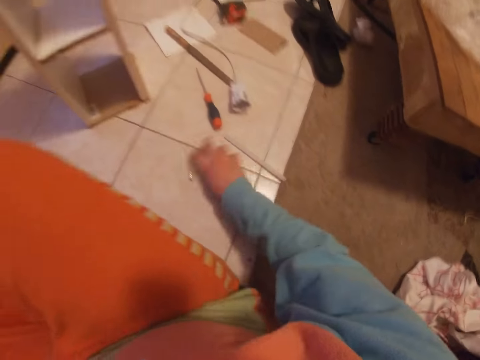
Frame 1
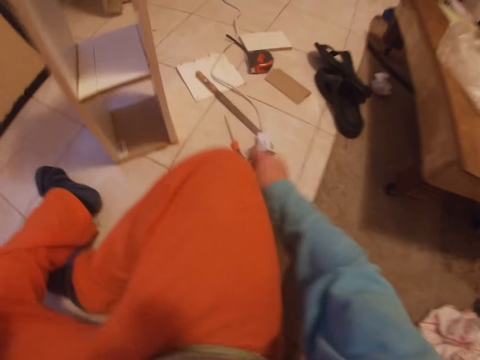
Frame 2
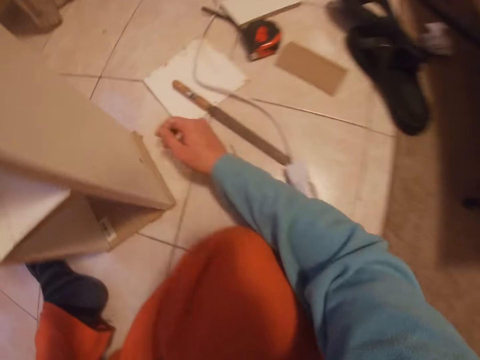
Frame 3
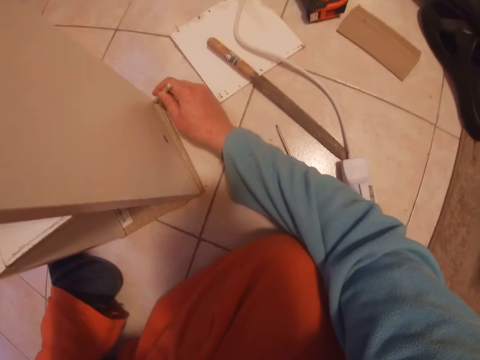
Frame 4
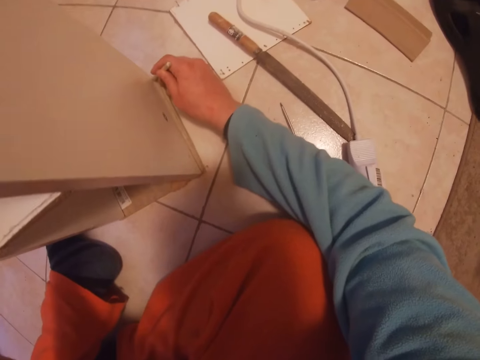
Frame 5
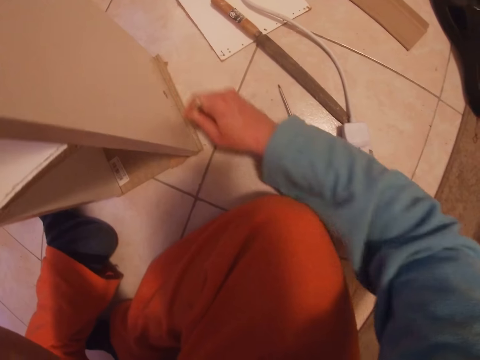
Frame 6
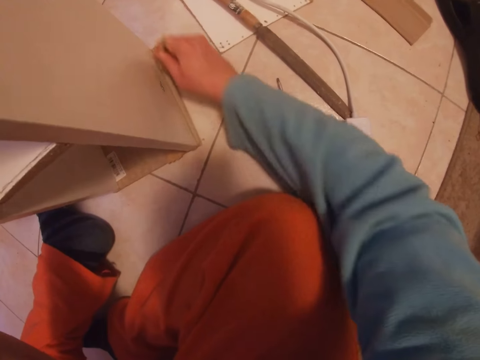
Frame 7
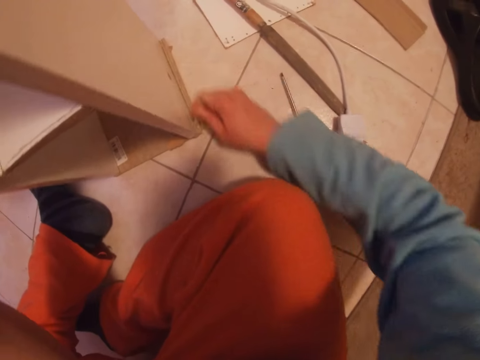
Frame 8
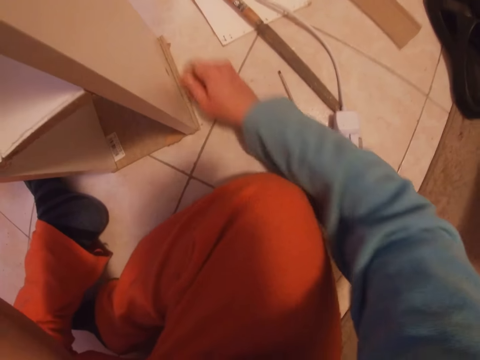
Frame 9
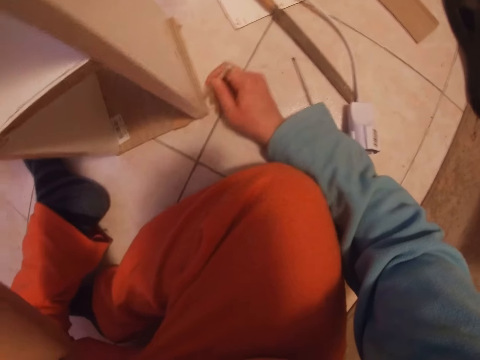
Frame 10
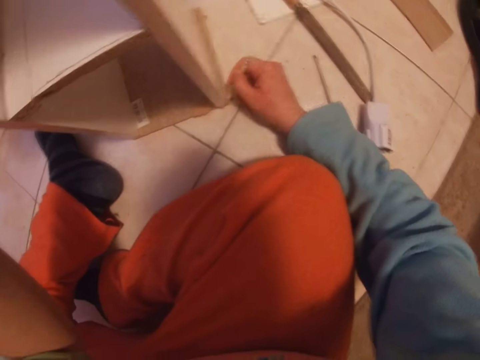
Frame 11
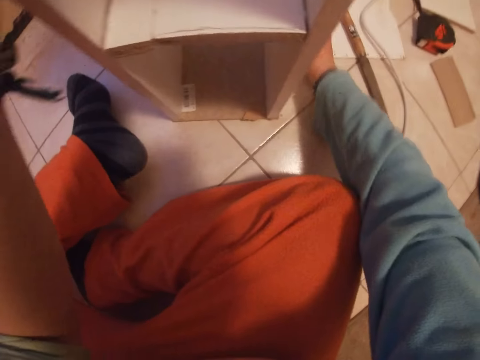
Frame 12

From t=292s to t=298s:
The camera wearer drops the pen in his right hand on the floor. He picks a pencil from the floor with his right hand. He marks a wooden shelf on the floor with the pencil in his right hand. He holds the pencil.

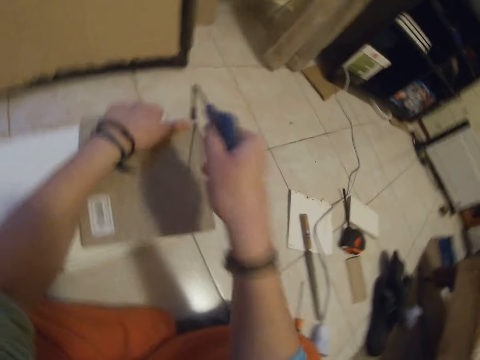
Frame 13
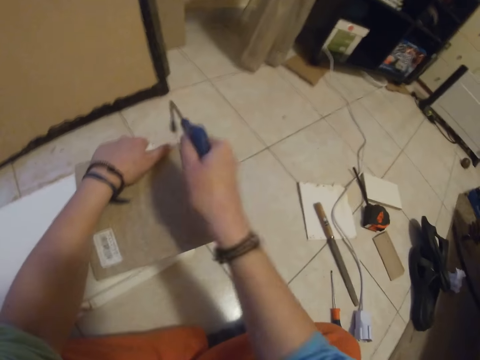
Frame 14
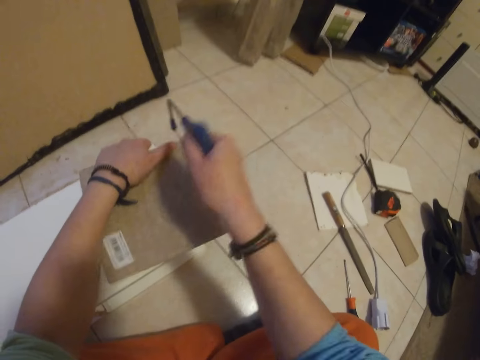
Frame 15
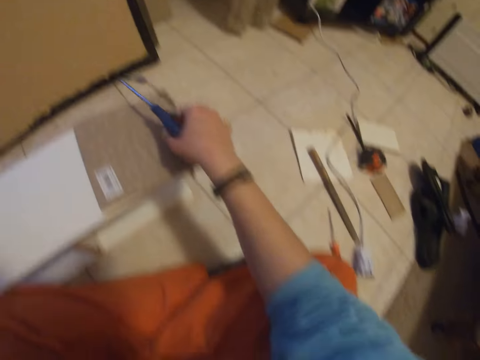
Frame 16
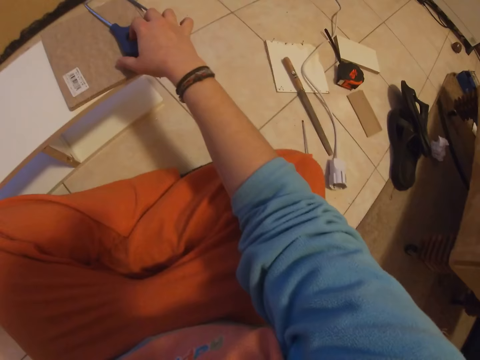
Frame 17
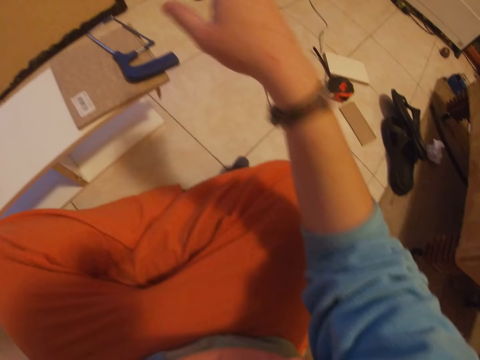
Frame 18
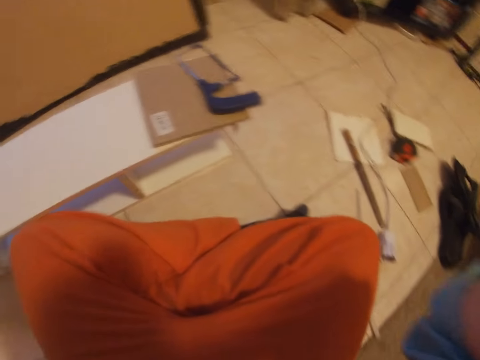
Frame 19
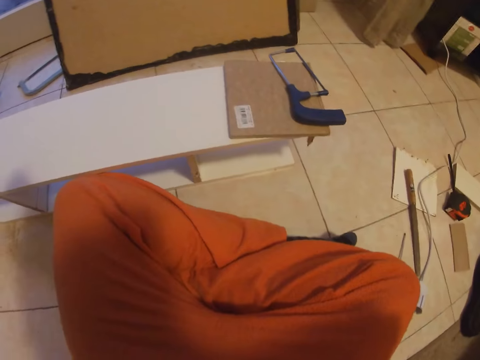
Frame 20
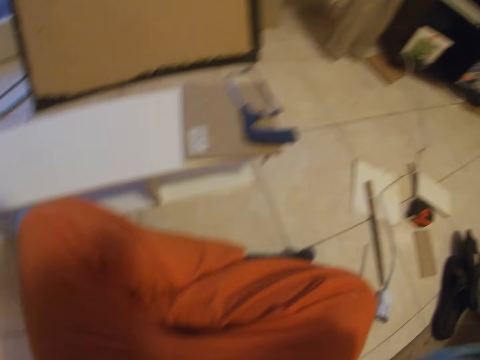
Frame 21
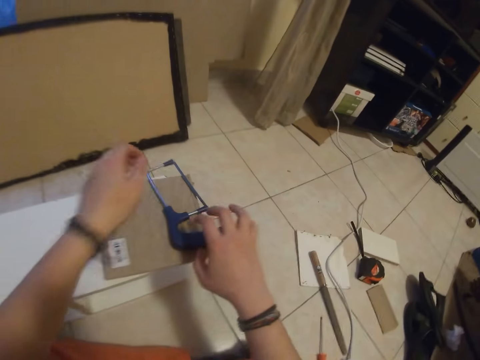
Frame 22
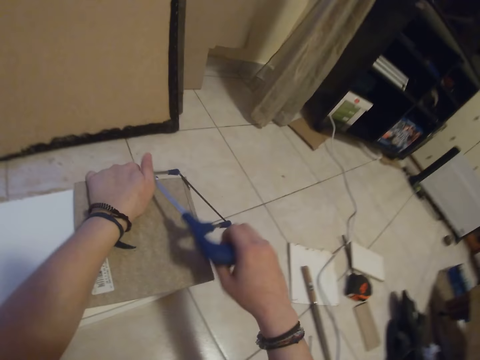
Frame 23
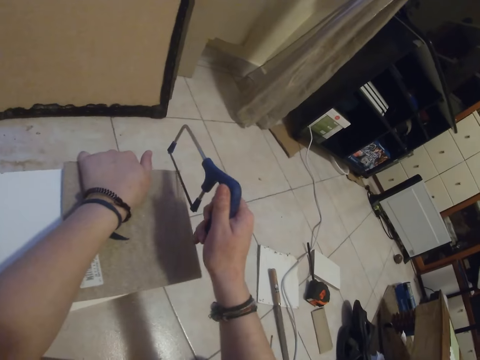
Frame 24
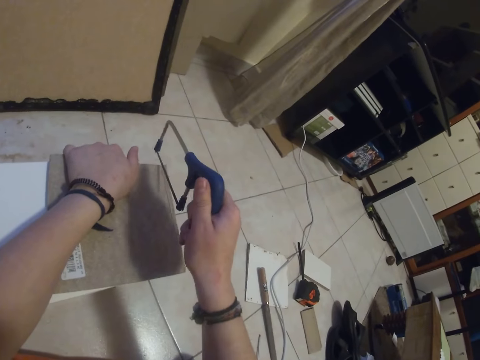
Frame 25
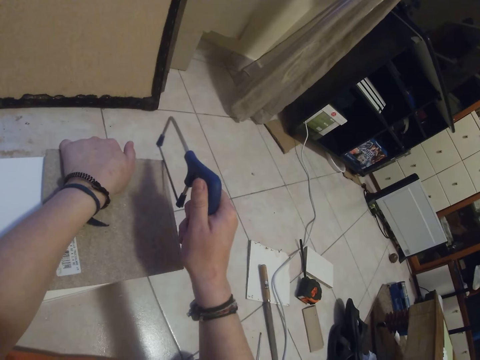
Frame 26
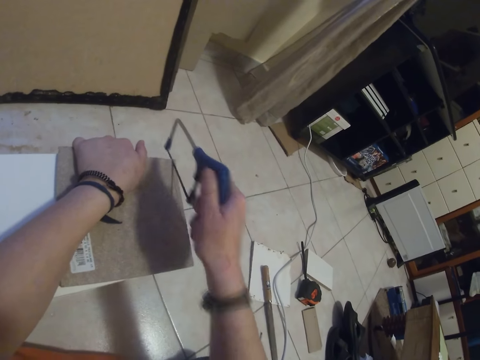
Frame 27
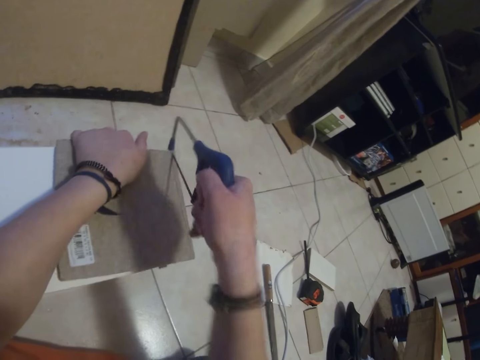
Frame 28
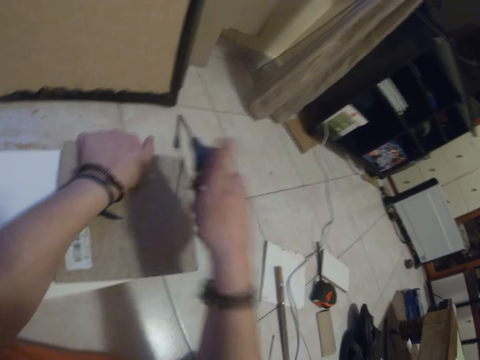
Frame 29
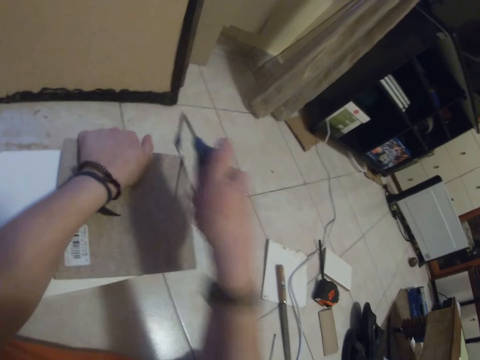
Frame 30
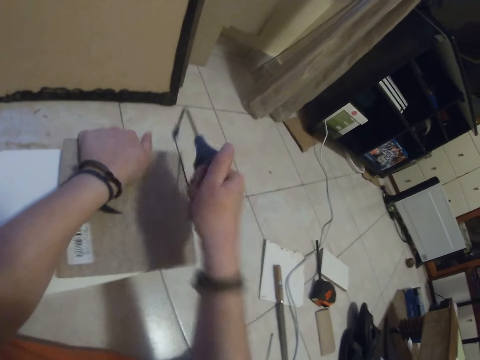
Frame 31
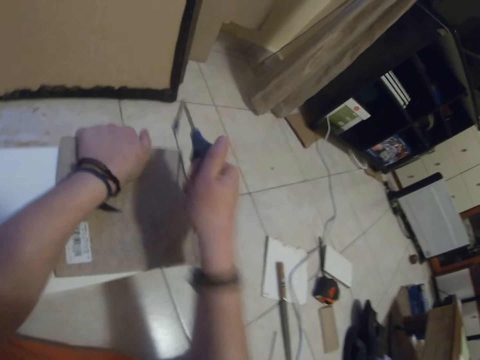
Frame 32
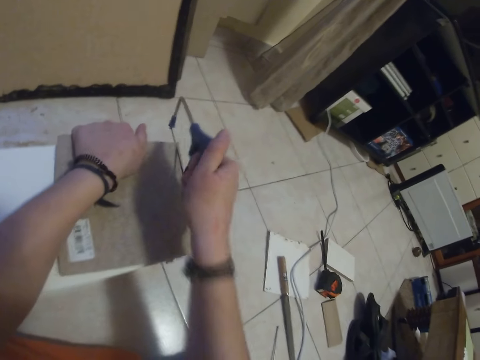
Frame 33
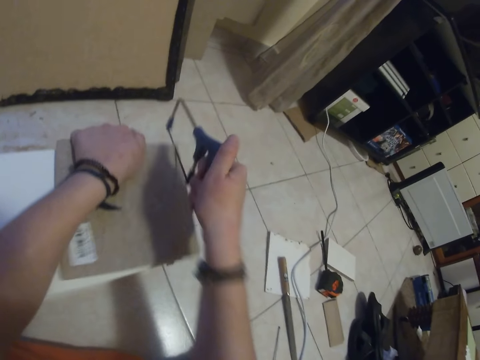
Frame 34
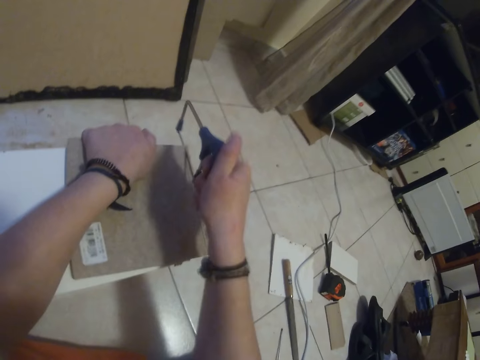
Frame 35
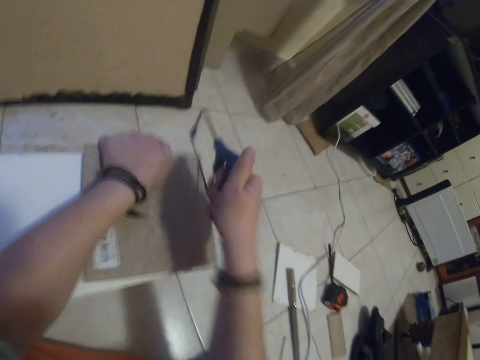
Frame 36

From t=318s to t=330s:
The camera wearer lifts the hand. He places the hacksaw in his right hand on the piece of wood on the wooden shelf. He lifts the right hand. He picks up the hacksaw on the piece of wood on the wooden shelf with his right hand. He holds the piece of wood and the wooden shelf with his left hand. He cuts the piece of wood on the wooden shelf with the hacksaw in his right hand.

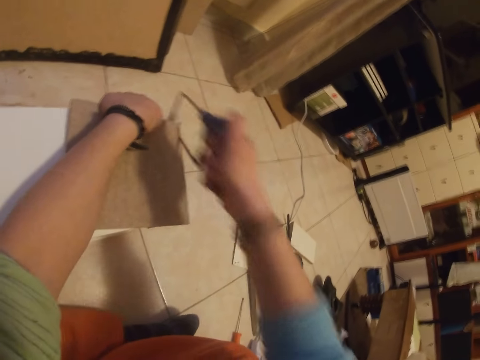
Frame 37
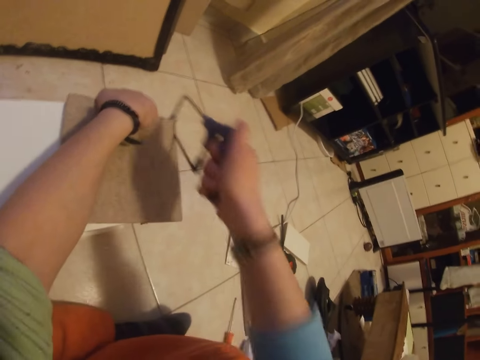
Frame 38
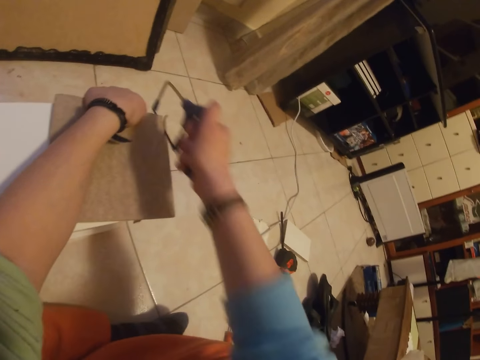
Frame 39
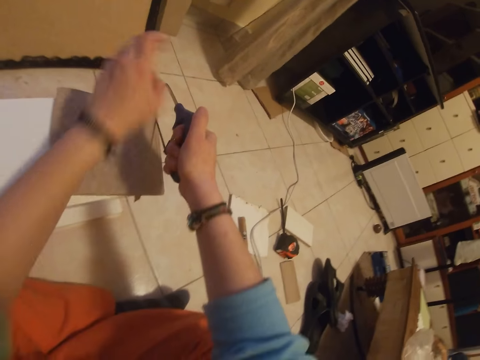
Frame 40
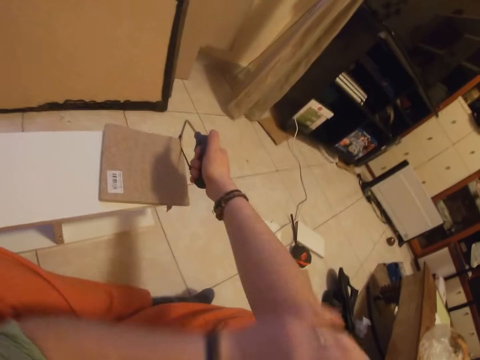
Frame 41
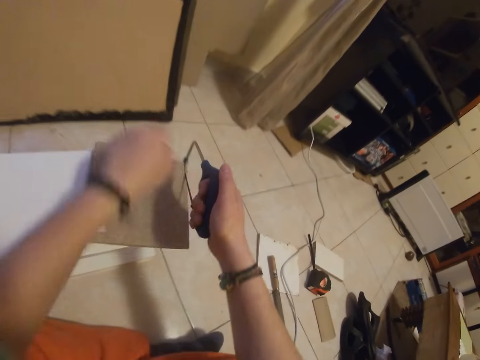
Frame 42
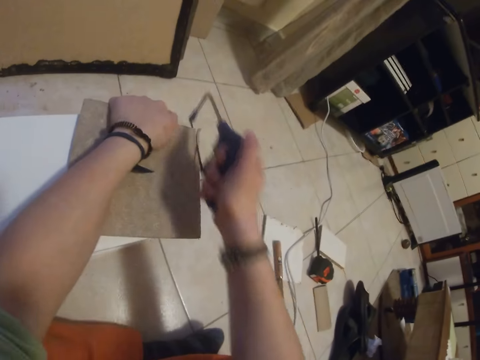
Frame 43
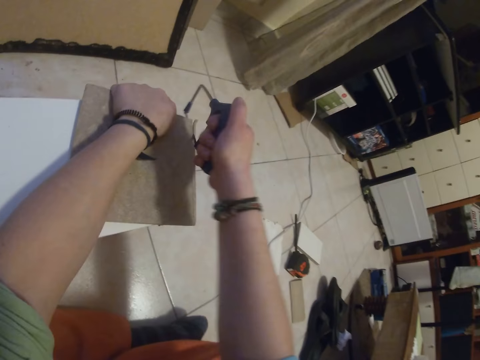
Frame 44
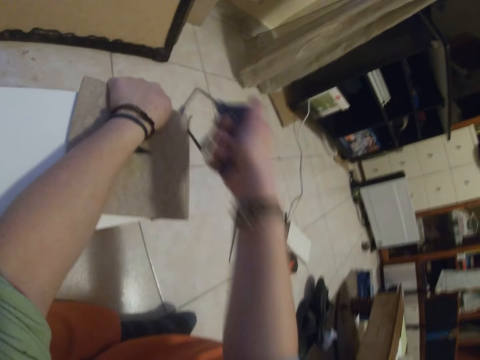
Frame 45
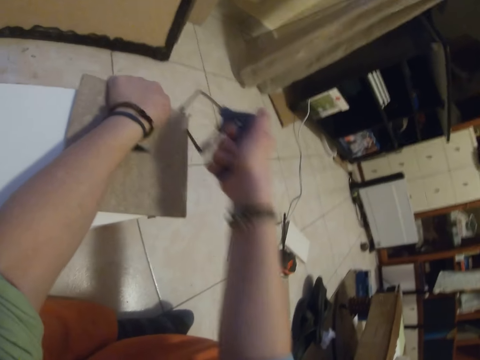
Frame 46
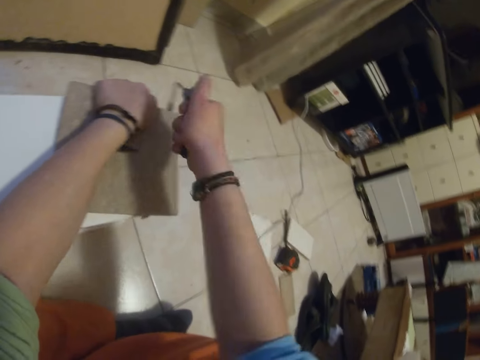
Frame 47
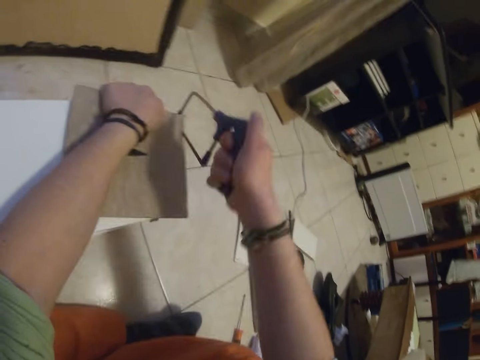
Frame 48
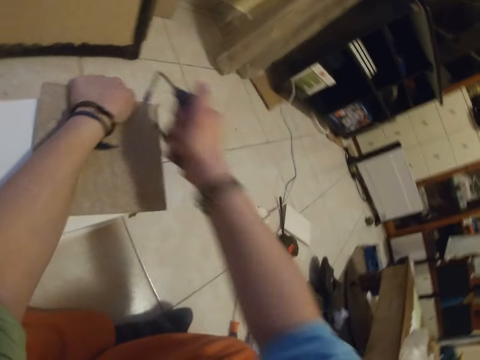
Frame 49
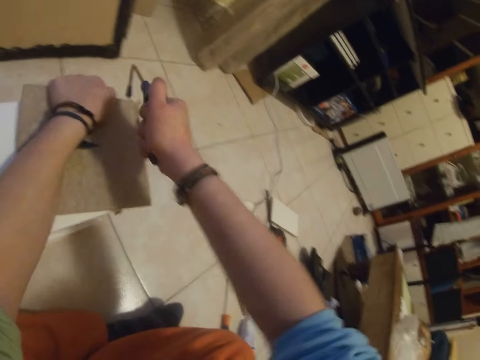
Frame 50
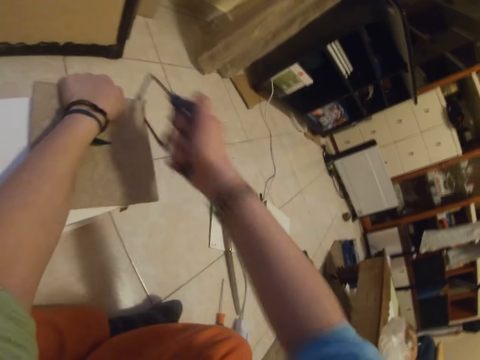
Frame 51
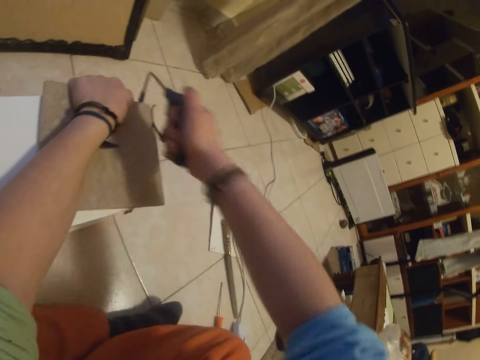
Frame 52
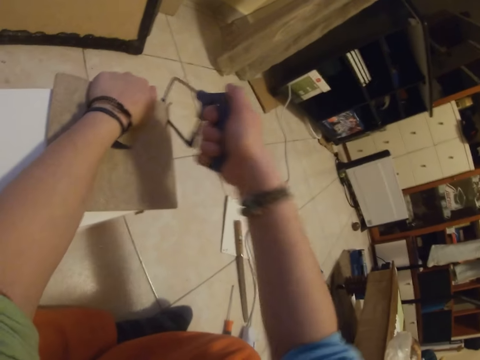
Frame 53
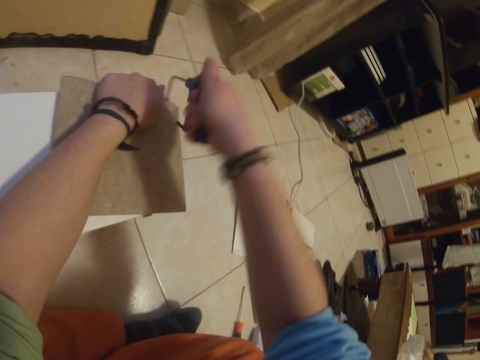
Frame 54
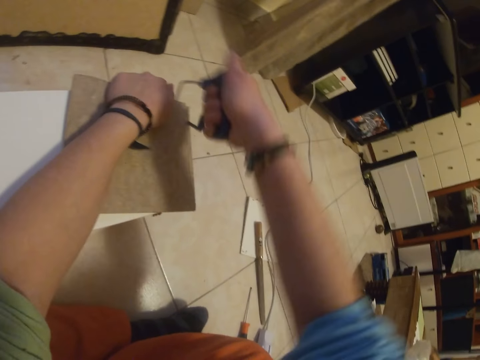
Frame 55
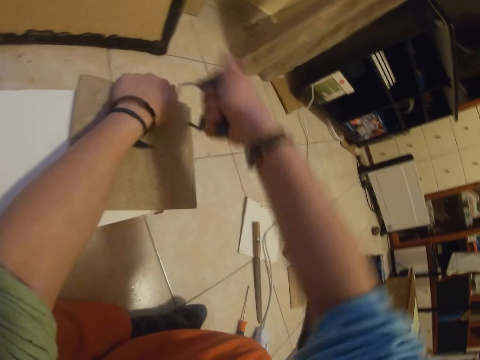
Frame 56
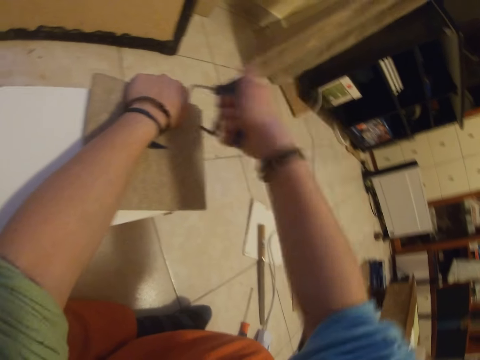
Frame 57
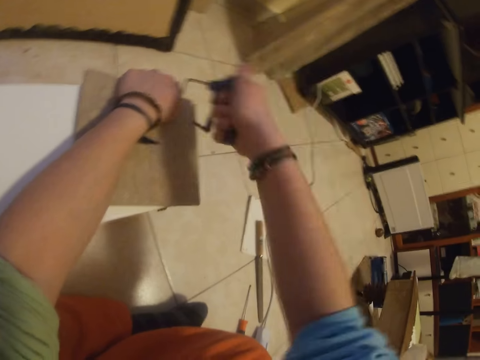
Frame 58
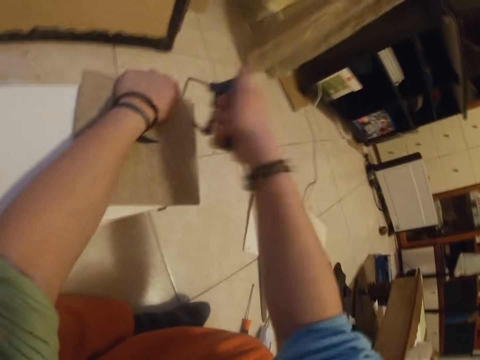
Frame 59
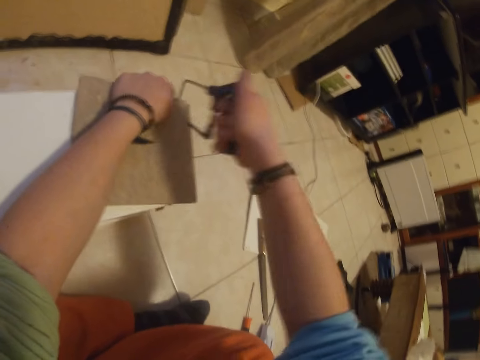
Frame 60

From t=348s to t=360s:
The camera wearer pulls the sweater. He adjusts his right shirt sleeve with his left hand. He holds the piece of wood and the wooden shelf with his left hand. He cuts the piece of wood on the wooden shelf with the hacksaw in his right hand.
